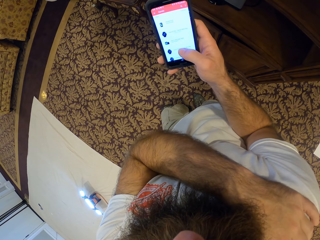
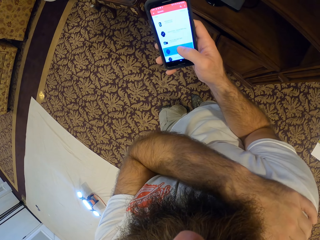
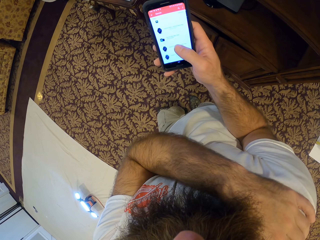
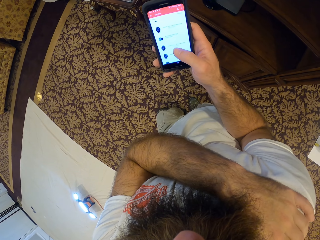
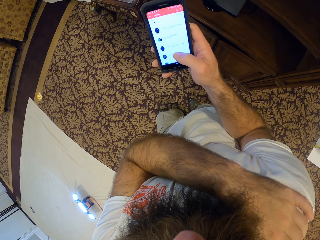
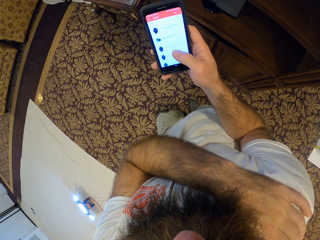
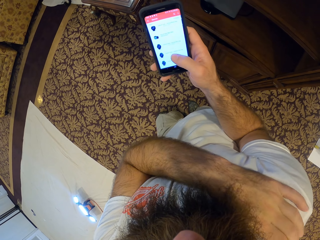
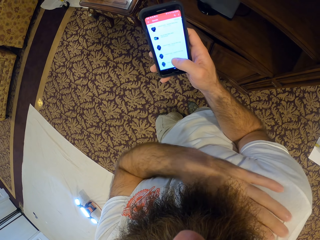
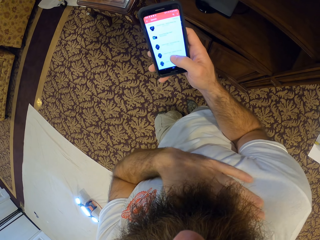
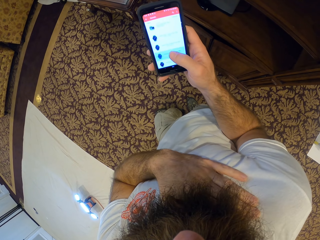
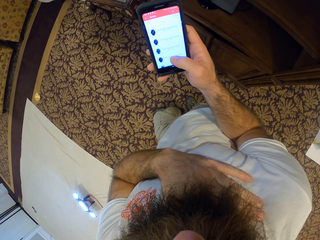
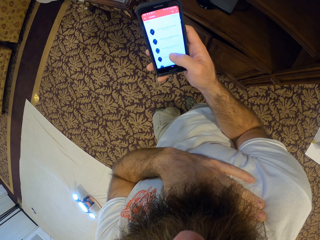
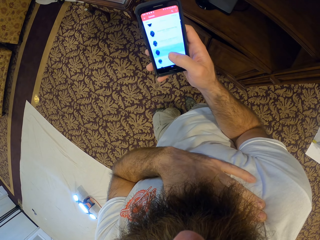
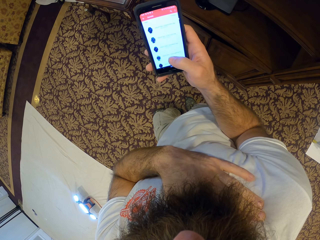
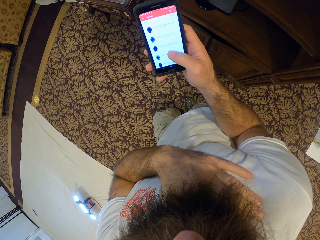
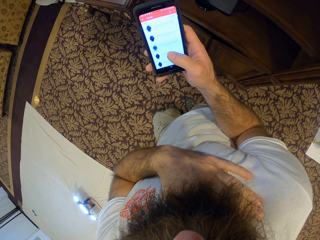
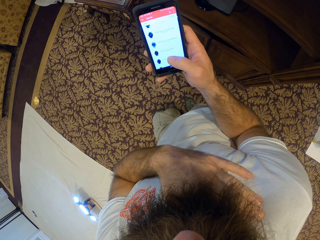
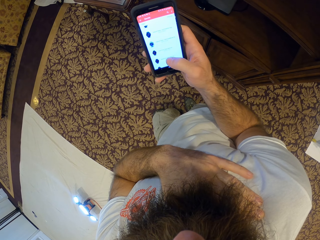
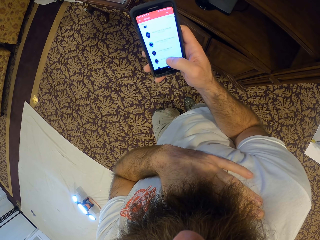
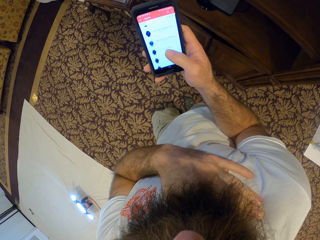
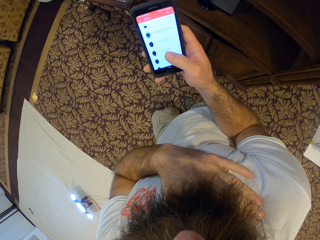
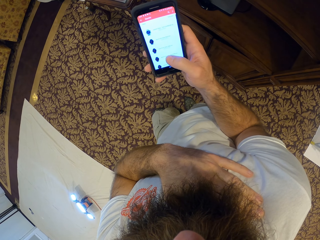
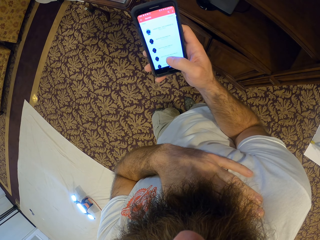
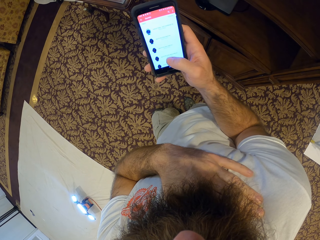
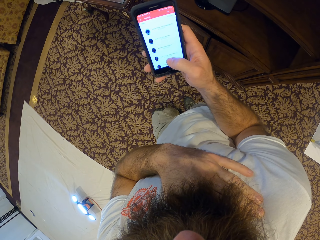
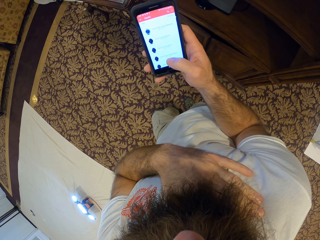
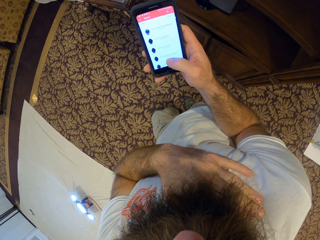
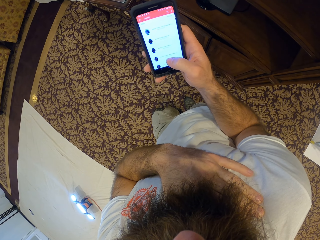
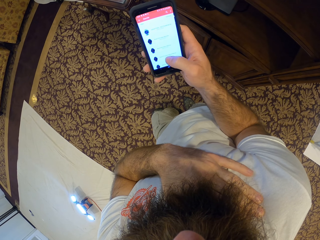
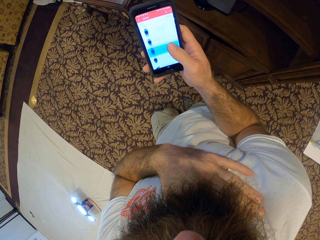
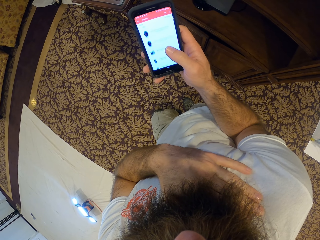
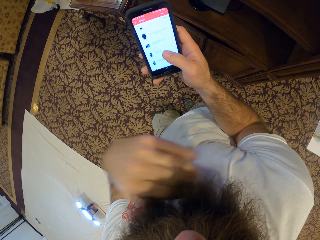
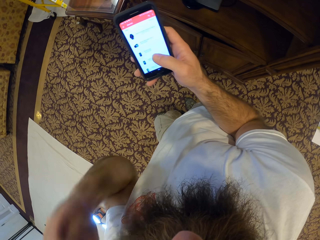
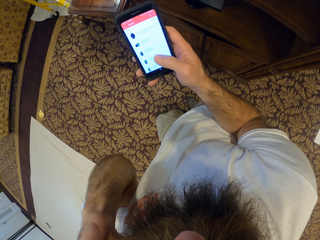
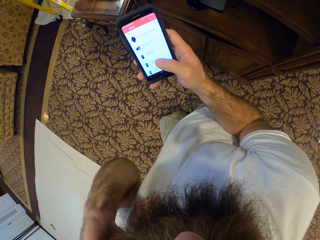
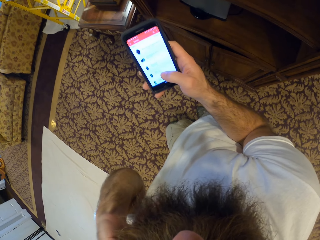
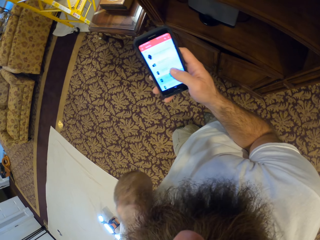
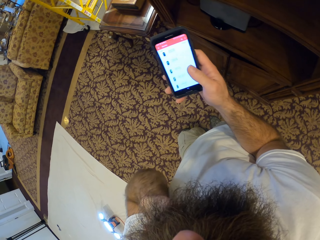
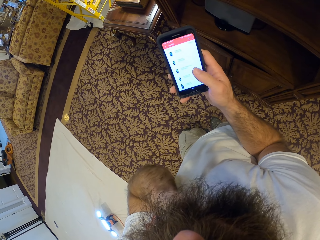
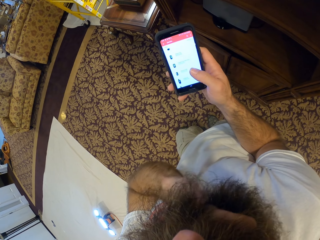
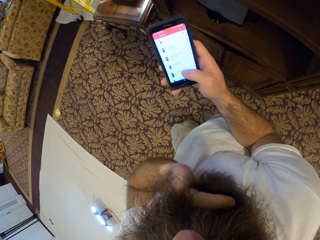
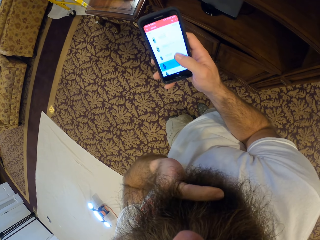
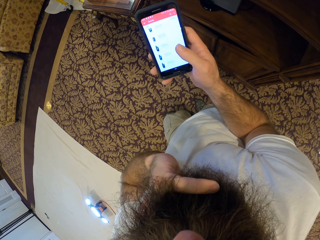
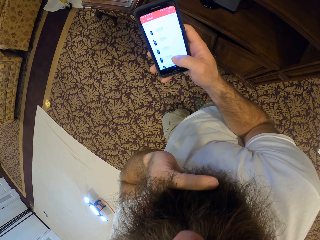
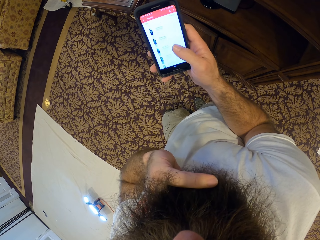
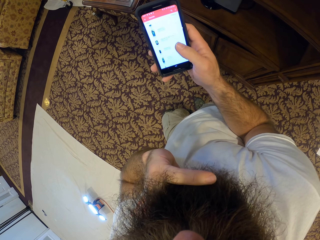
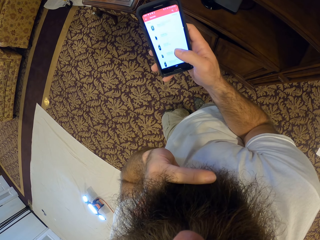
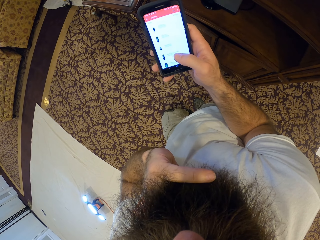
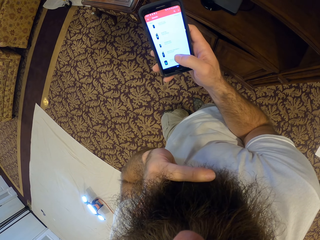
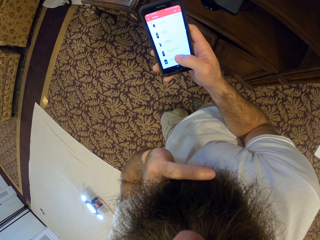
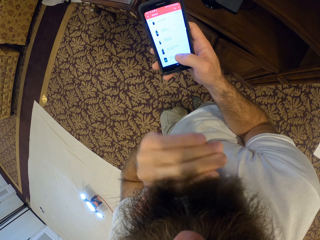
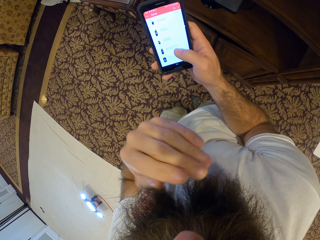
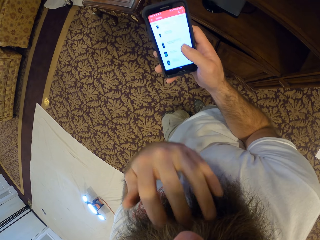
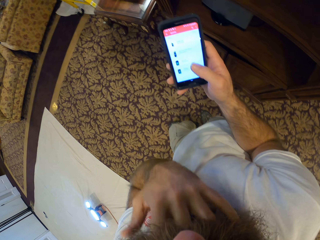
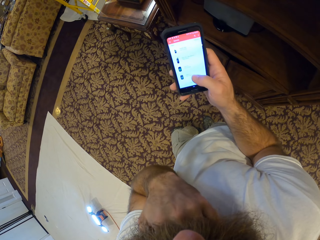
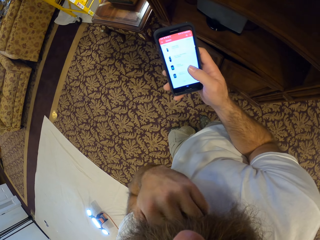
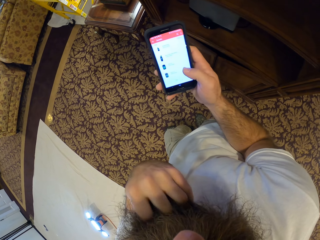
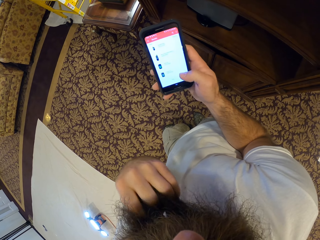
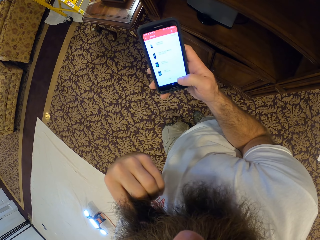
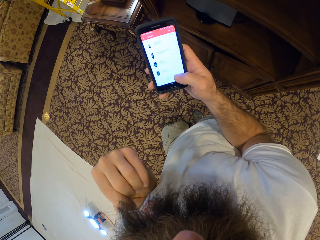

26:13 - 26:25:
The camera wearer touches his face with his left hand. He strokes his beard with his left hand.

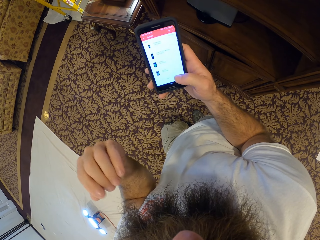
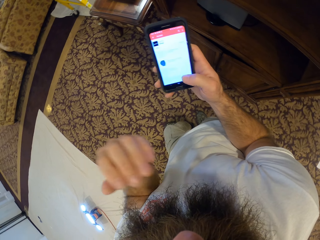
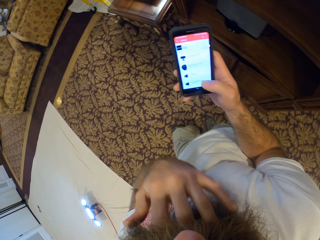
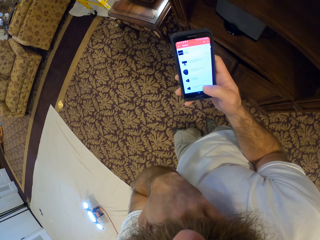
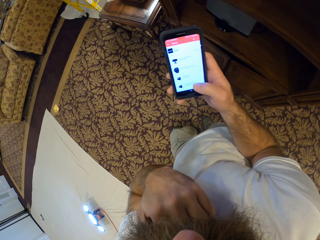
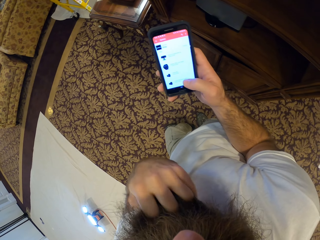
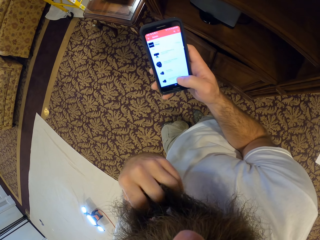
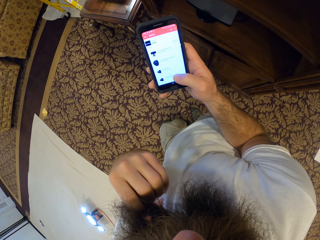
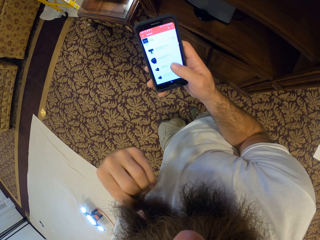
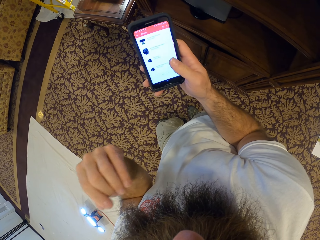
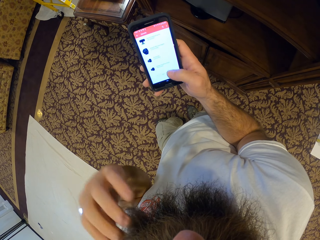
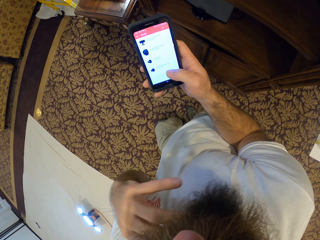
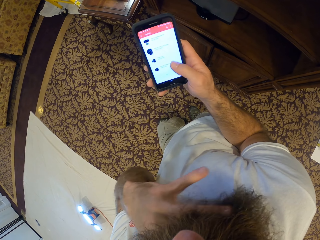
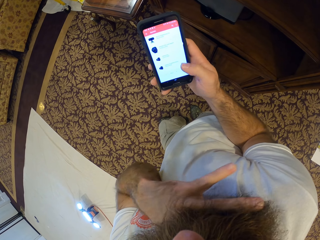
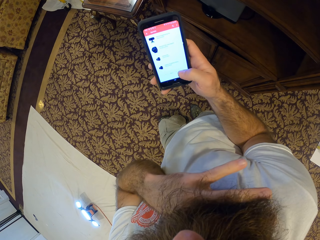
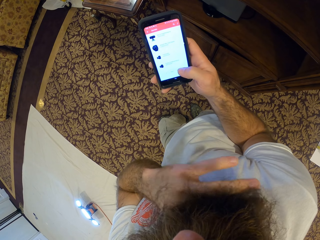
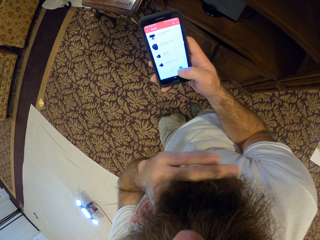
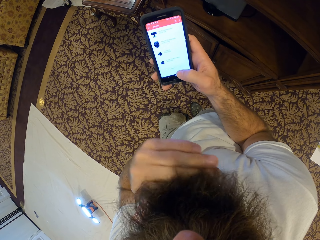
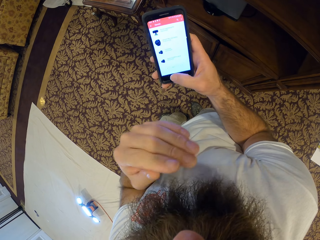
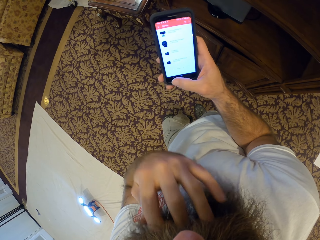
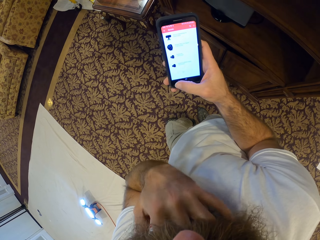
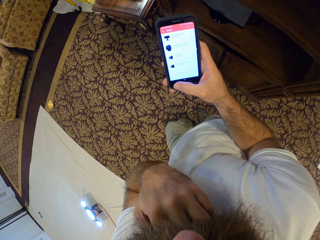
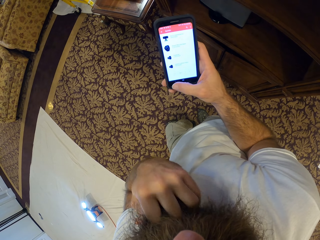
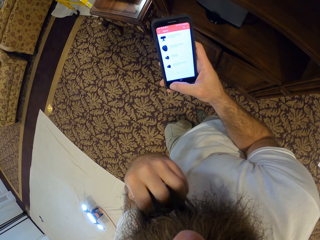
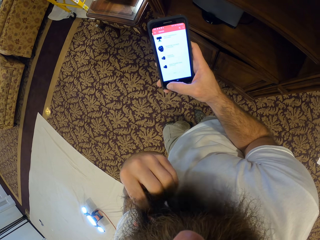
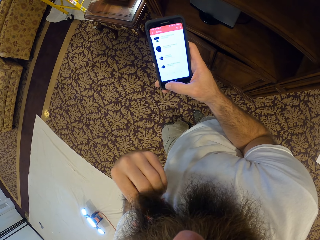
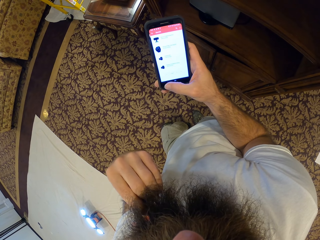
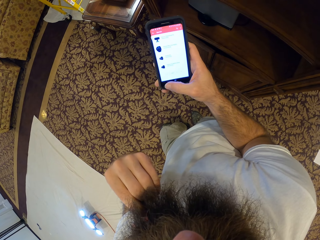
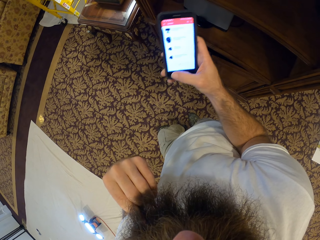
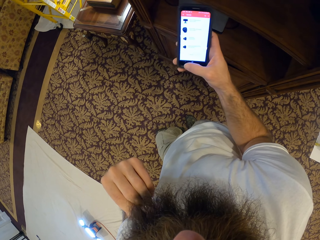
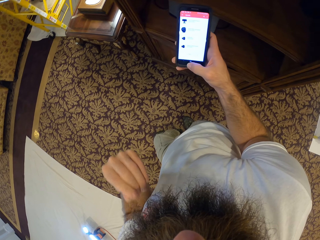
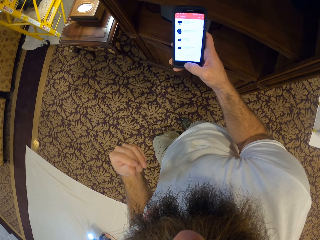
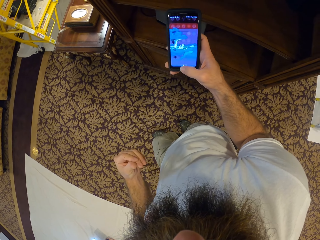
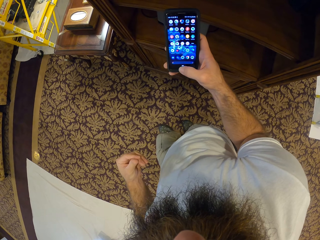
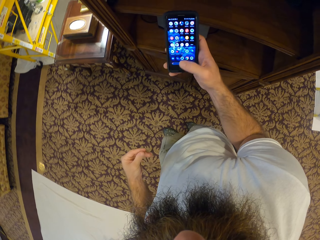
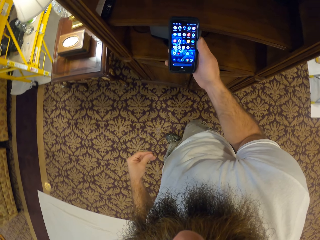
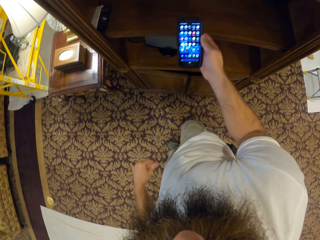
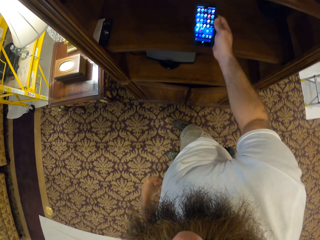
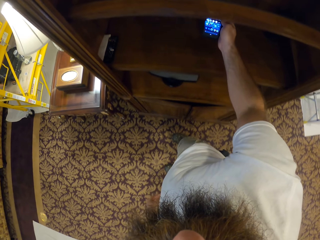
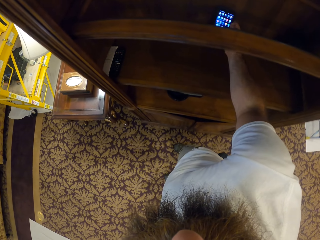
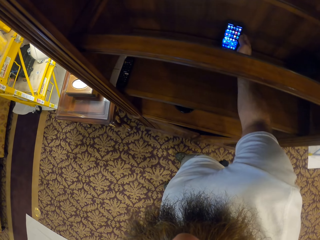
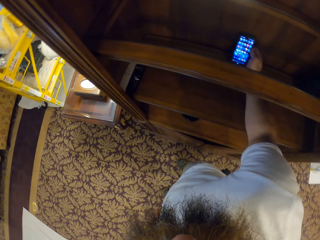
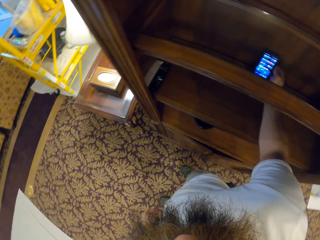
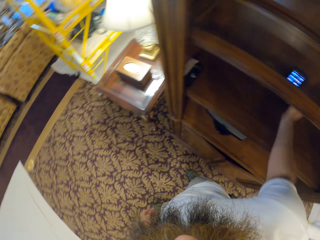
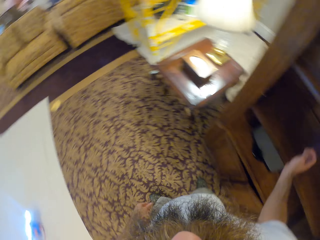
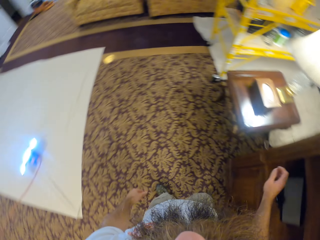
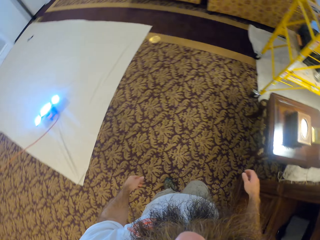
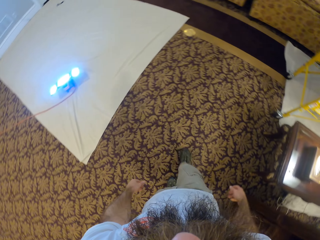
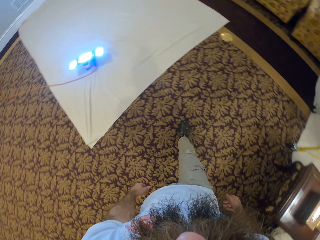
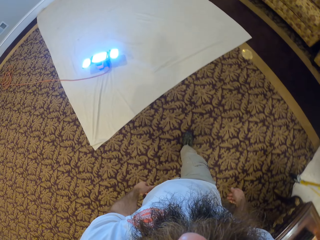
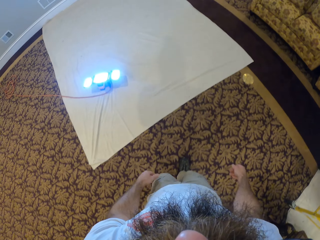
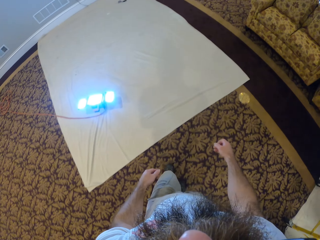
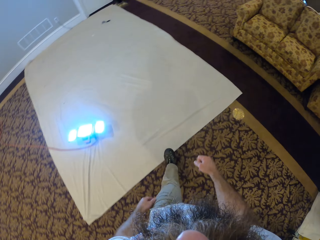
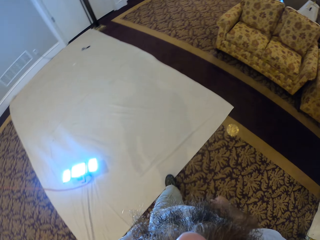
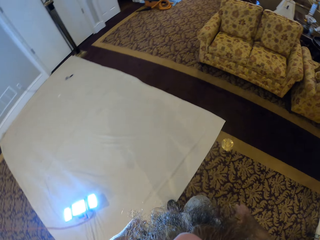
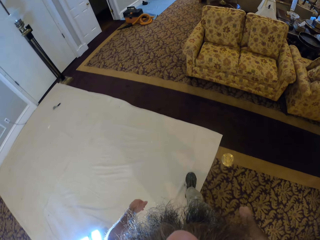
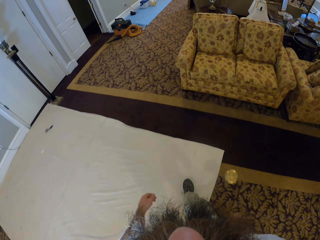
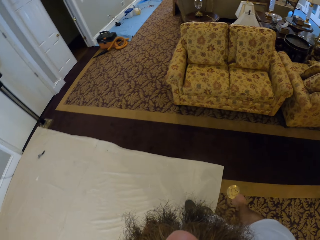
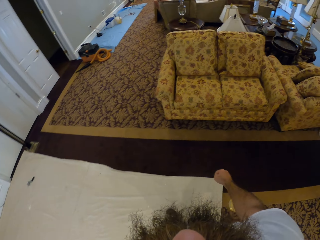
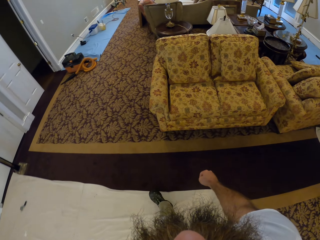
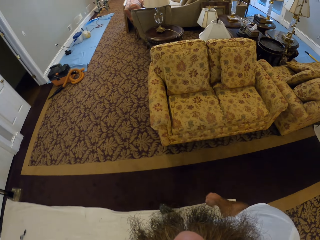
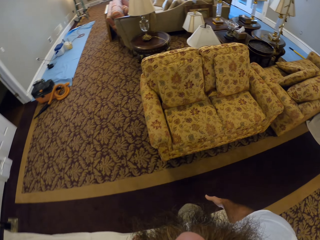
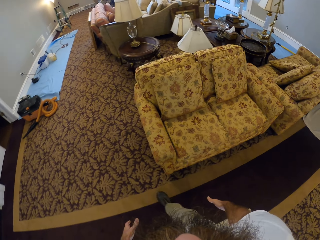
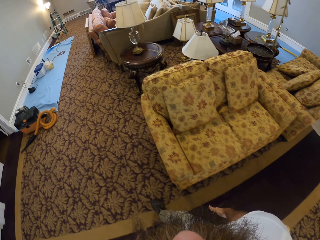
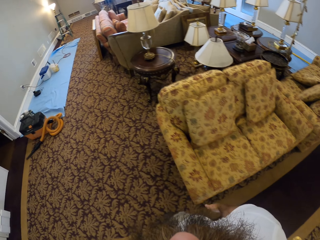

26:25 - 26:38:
The camera wearer lowers his left hand from his beard. He places the phone in his right hand in the shelf. He walks towards the ladder.
